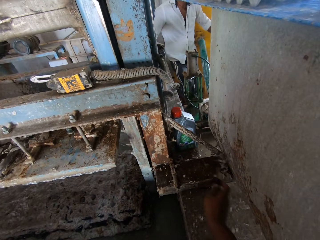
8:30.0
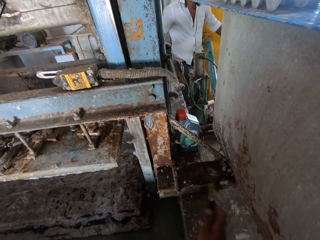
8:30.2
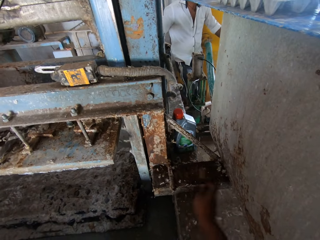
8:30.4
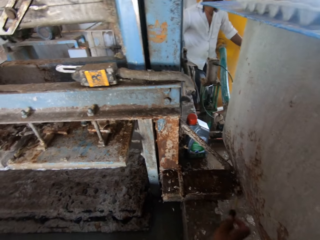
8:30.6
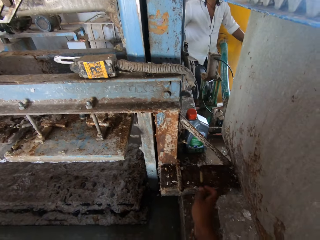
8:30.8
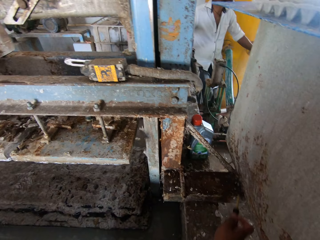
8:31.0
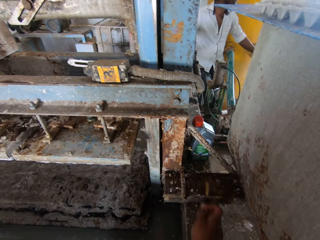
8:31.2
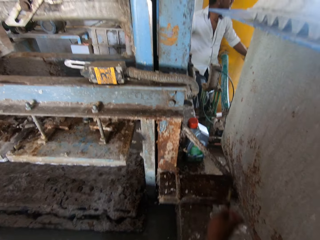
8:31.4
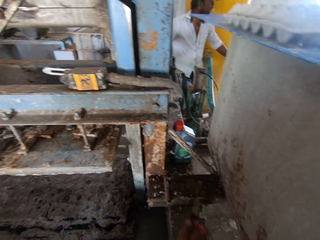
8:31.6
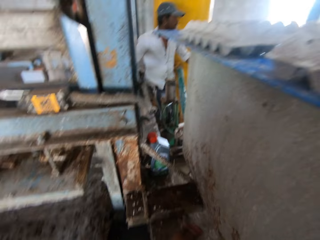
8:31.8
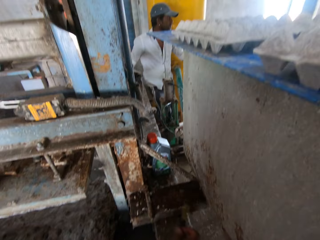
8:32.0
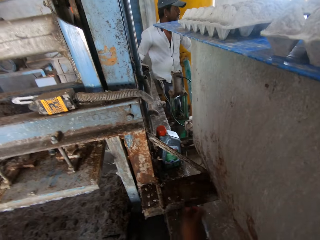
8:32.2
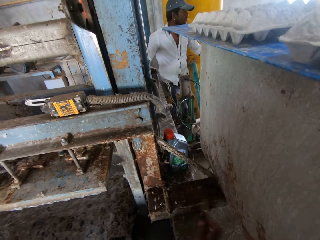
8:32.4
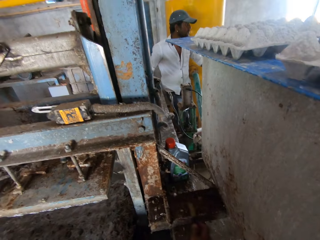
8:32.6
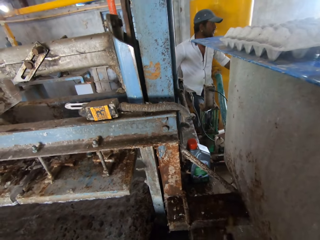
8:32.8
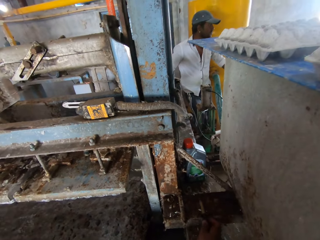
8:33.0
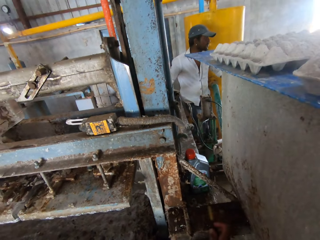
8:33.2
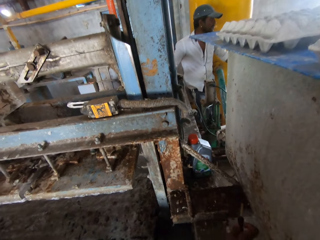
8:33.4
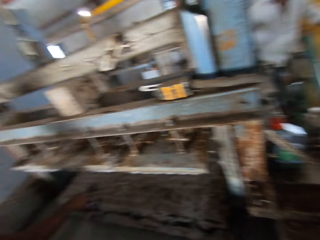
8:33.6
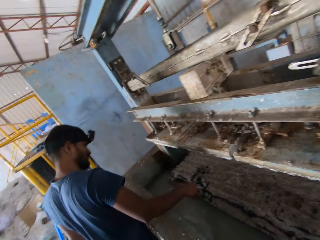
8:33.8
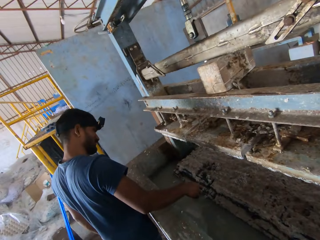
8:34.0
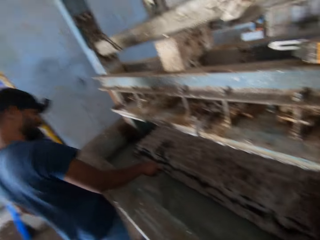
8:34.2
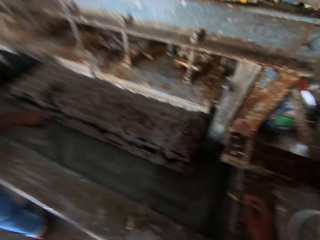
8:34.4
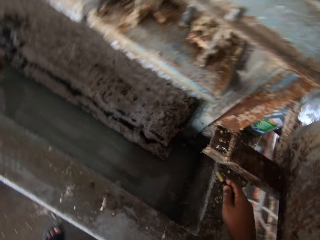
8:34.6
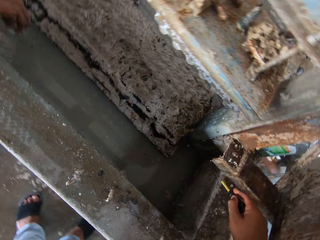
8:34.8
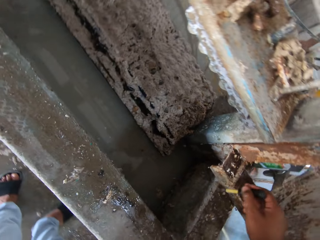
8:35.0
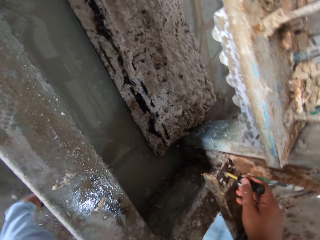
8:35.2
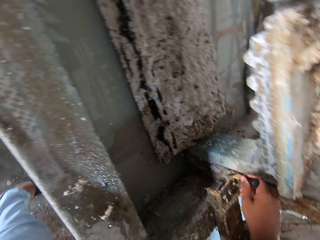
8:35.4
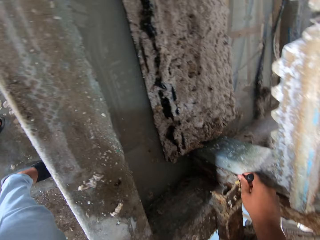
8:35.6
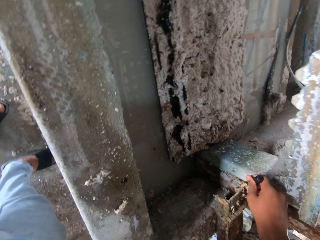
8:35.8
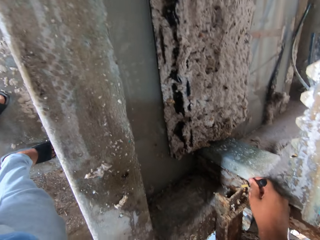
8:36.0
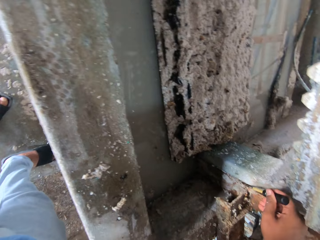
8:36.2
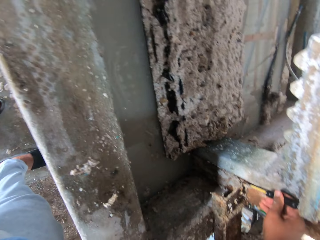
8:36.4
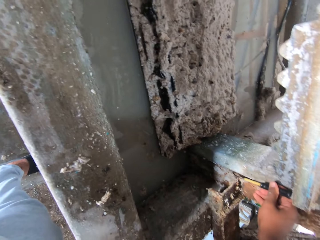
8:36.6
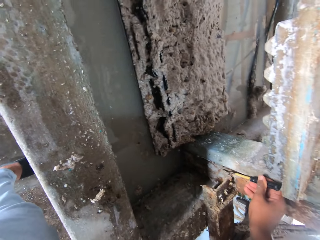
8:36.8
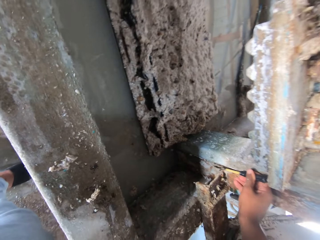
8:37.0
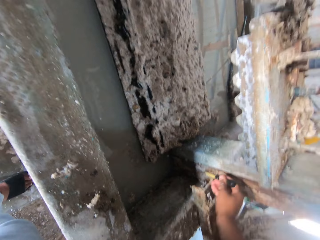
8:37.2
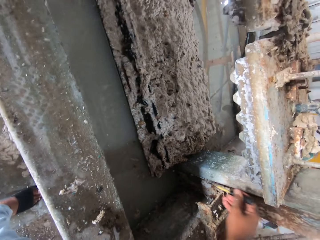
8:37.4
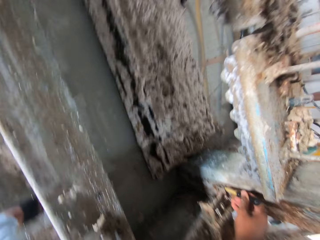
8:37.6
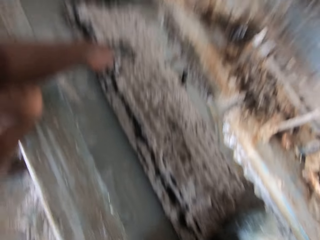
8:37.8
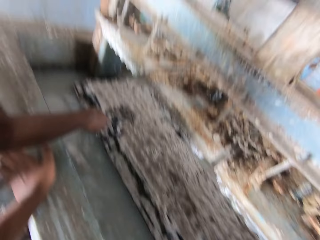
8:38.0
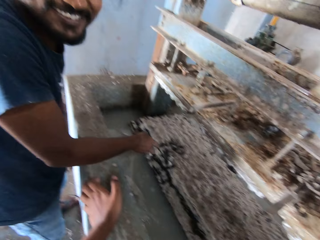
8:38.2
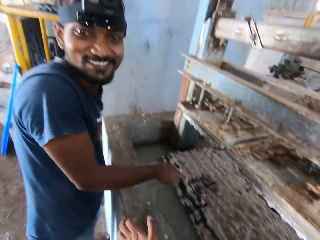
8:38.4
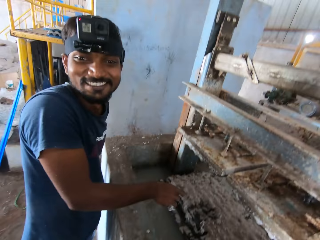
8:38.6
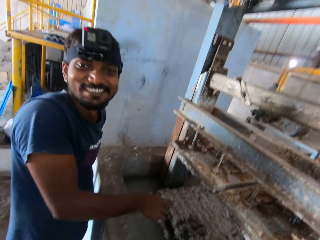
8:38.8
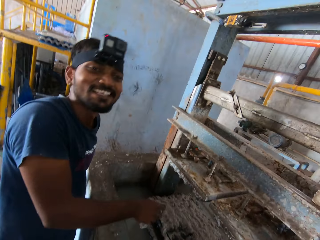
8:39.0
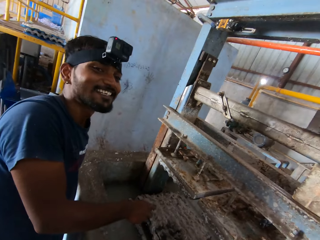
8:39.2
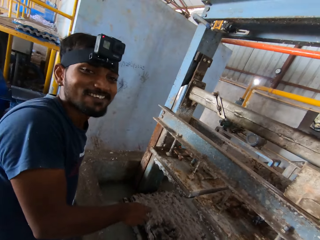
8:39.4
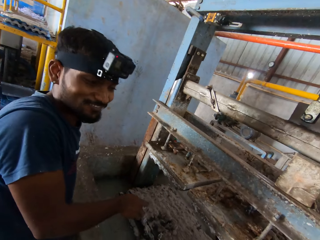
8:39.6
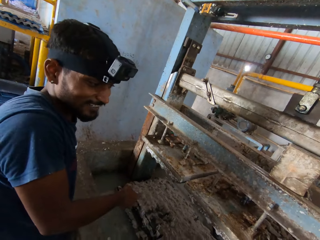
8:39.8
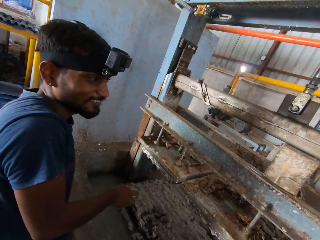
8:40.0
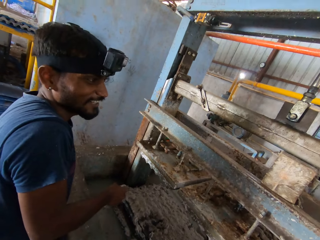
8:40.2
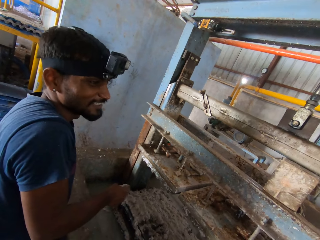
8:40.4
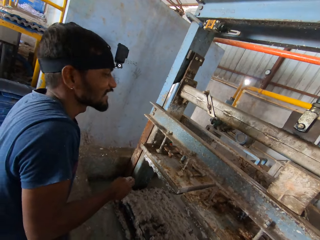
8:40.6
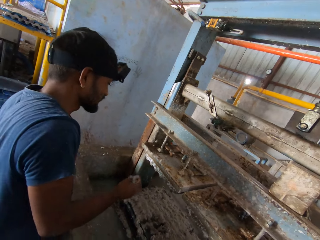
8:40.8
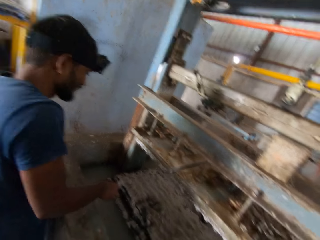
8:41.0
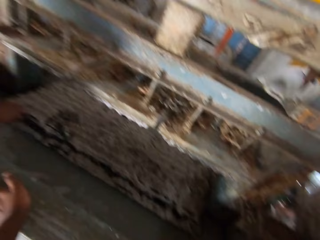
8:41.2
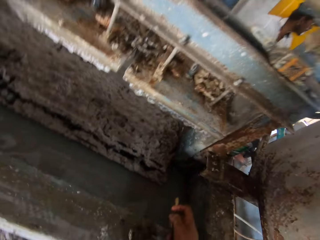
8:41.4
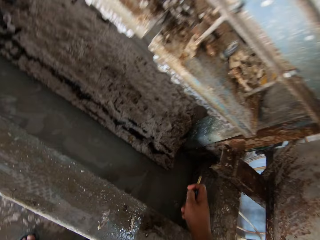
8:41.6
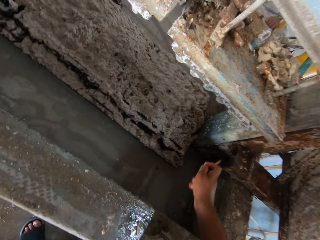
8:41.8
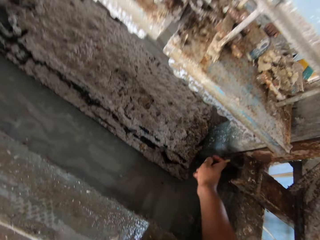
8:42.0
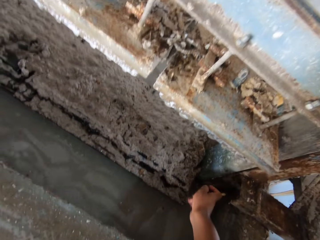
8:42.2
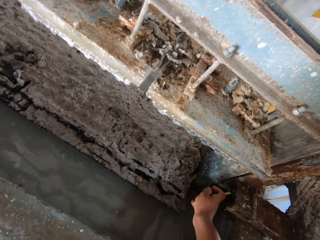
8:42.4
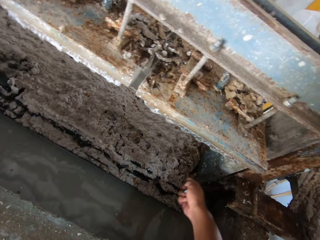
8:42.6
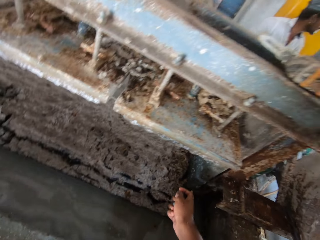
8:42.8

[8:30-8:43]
The camera wearer looks at a person. They scrape off rust scales from a machine. They look at the person. The person looks at another person.

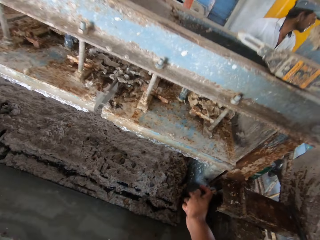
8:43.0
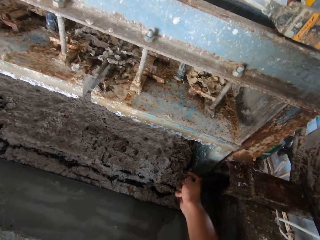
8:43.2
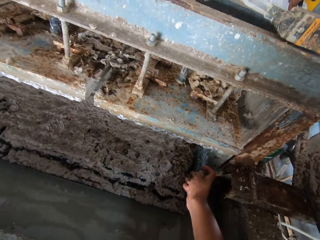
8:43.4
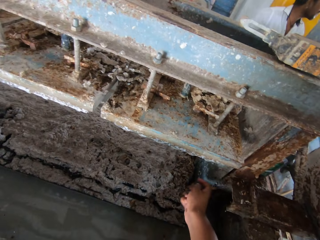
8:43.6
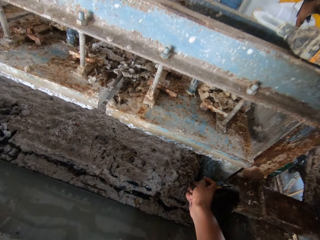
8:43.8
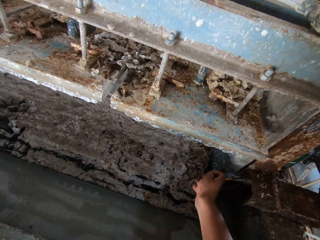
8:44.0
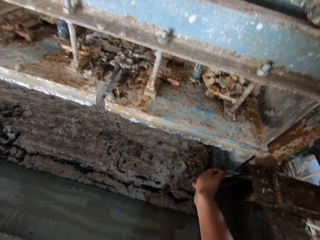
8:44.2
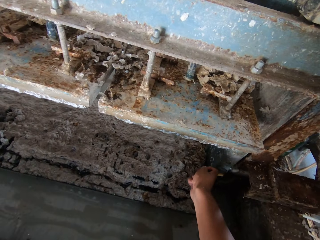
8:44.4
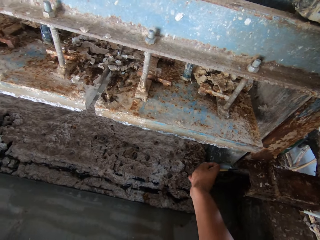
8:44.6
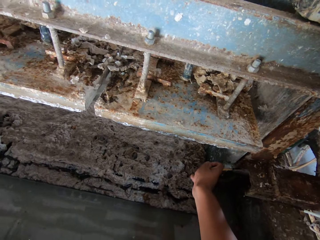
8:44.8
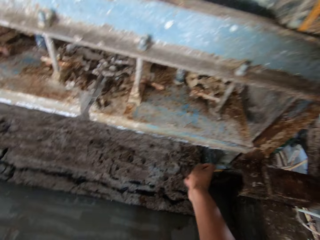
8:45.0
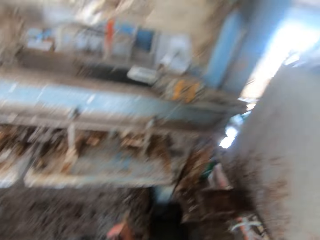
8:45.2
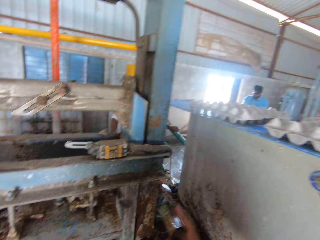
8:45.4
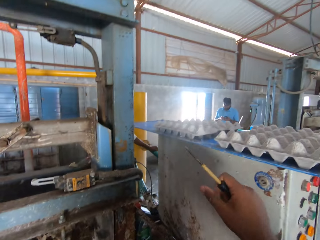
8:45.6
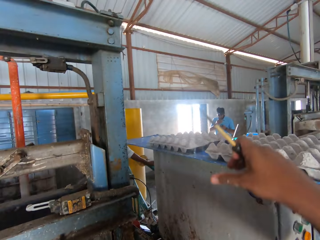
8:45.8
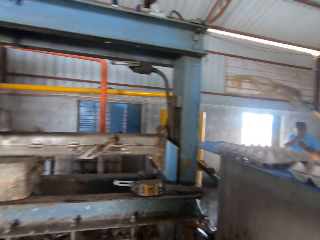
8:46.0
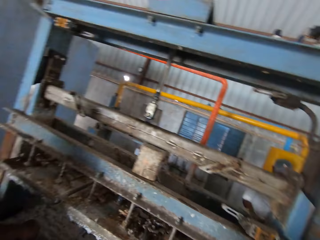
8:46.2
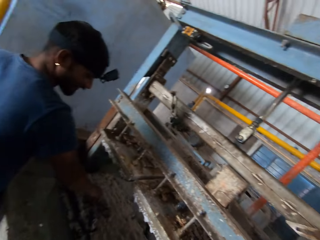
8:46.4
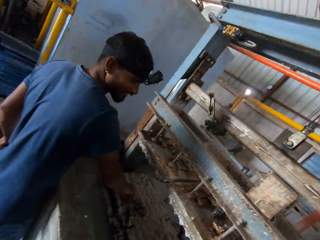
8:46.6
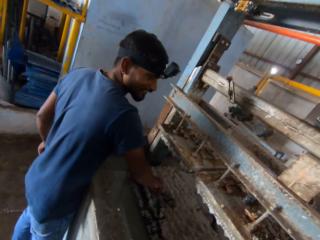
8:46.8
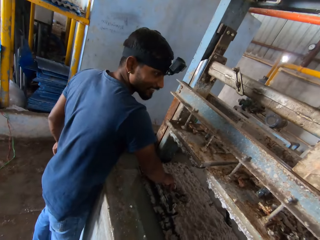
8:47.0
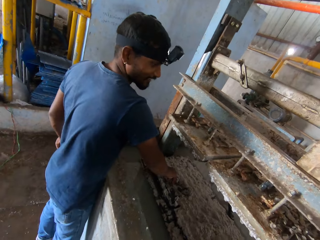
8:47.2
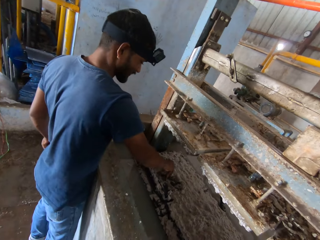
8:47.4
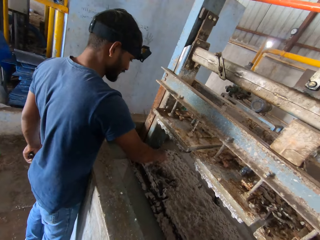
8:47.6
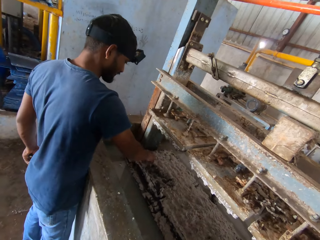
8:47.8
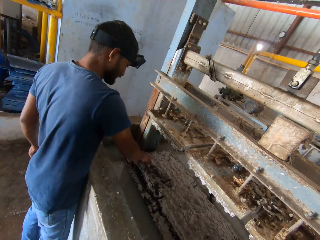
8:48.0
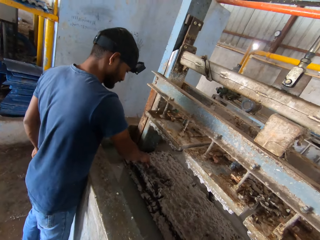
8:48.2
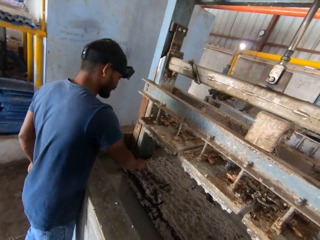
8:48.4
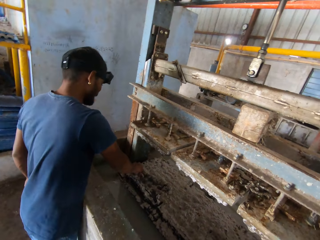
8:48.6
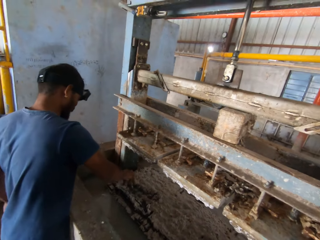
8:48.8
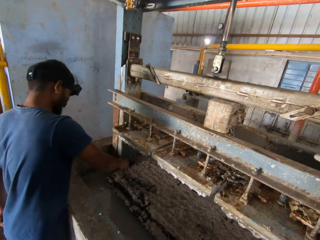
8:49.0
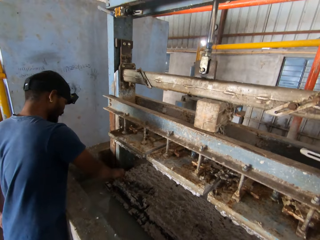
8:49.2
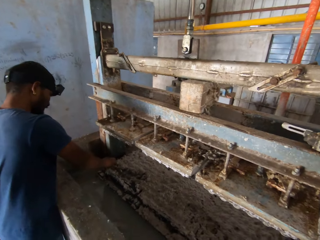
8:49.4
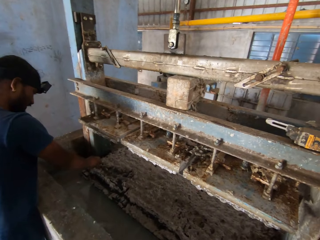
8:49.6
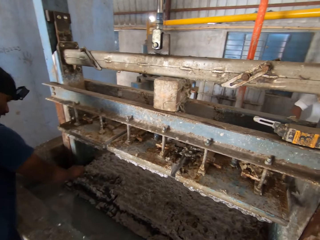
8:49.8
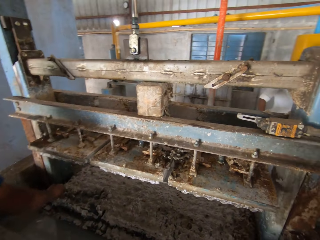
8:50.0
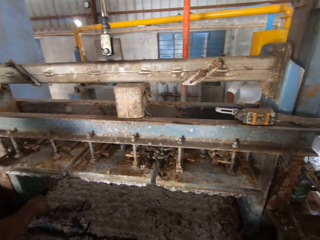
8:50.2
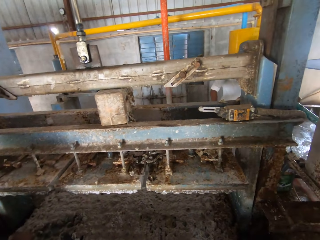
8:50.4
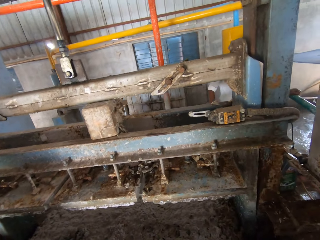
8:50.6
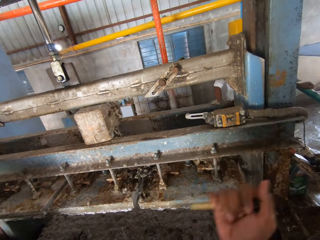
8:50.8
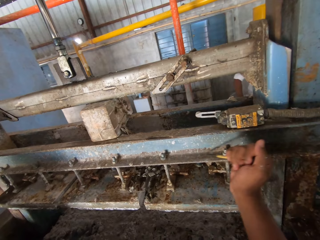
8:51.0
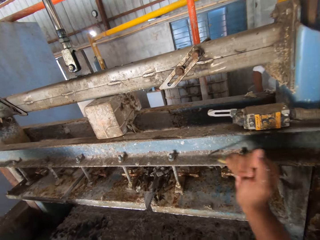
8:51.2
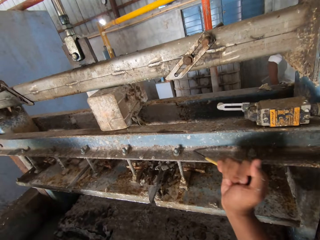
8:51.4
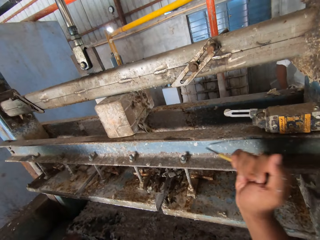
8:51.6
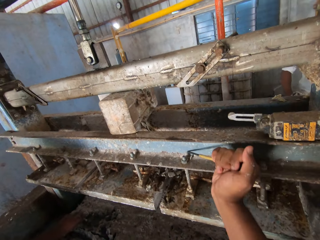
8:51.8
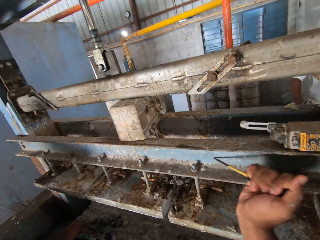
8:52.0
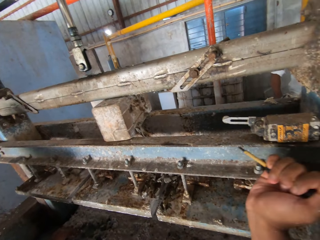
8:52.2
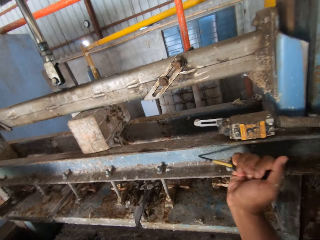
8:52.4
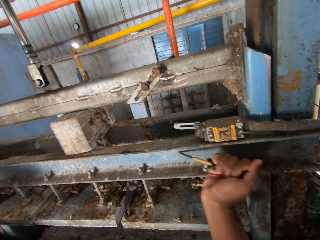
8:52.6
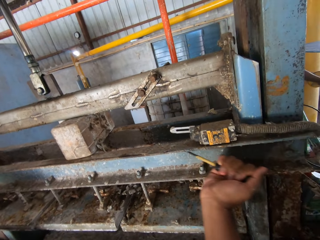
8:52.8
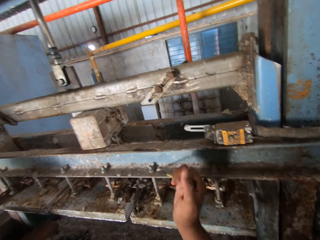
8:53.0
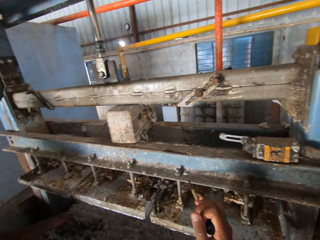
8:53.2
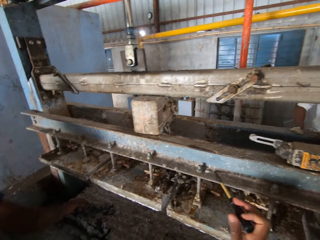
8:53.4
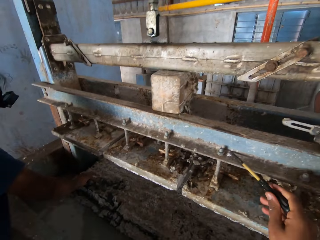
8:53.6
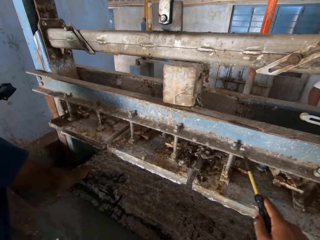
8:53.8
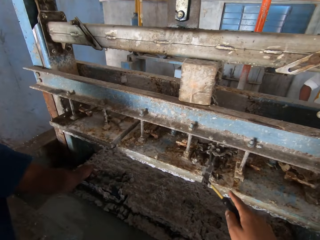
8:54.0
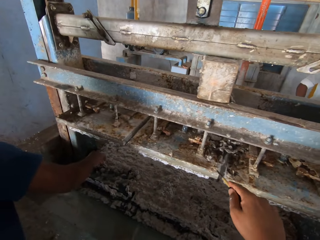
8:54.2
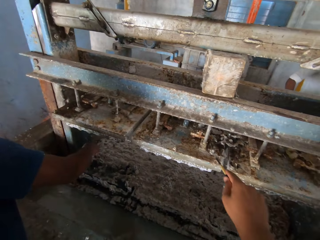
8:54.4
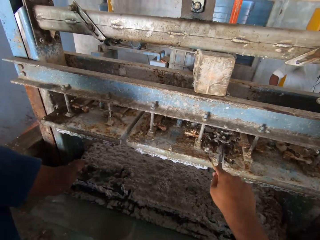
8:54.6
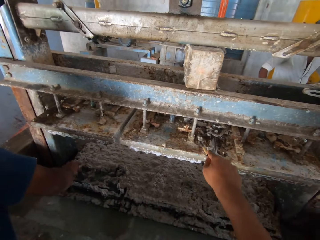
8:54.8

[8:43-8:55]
The camera wearer scrapes off rust scales from a machine. They look around the machine. They look at a person. The person scrapes off rust scales from the machine. The camera wearer scrapes off rust scales from the machine.
